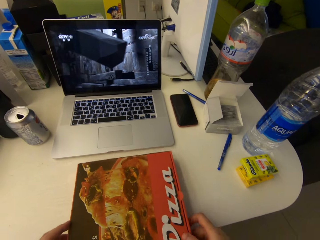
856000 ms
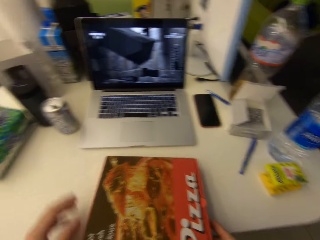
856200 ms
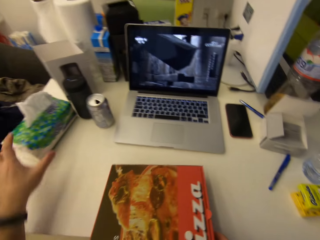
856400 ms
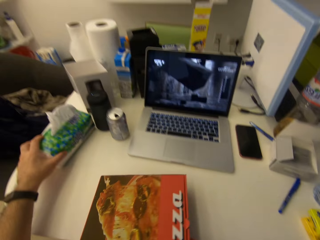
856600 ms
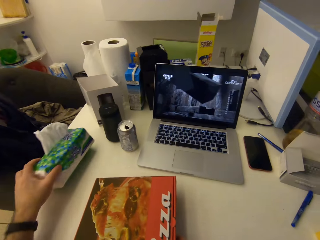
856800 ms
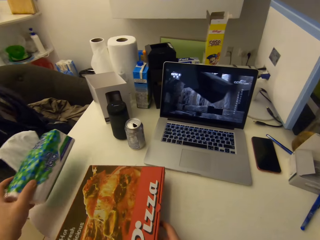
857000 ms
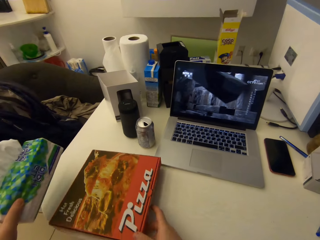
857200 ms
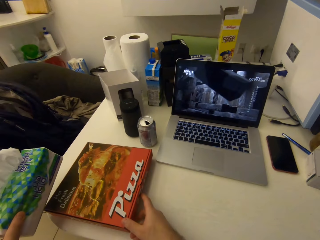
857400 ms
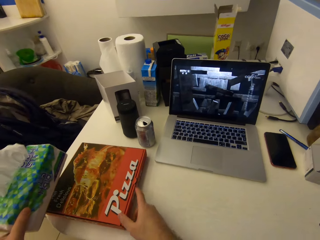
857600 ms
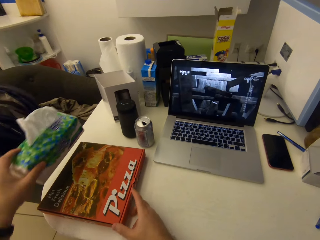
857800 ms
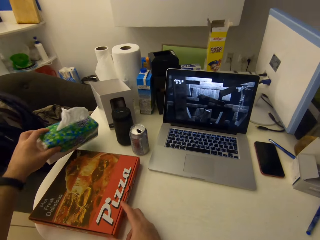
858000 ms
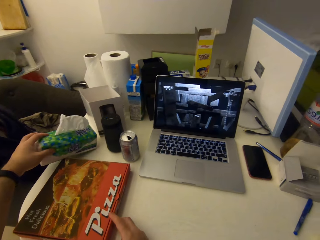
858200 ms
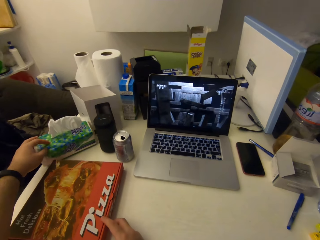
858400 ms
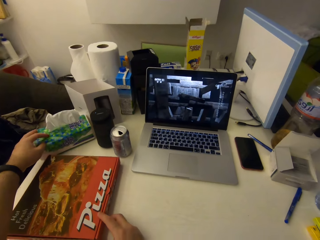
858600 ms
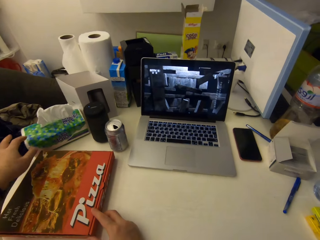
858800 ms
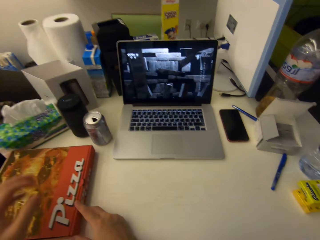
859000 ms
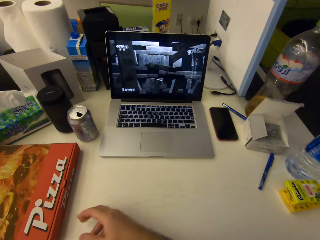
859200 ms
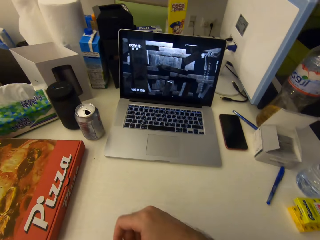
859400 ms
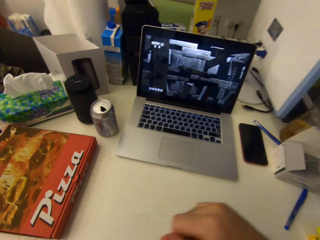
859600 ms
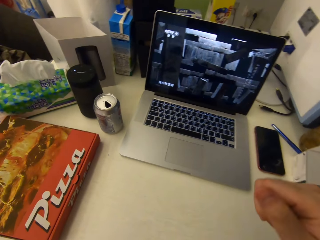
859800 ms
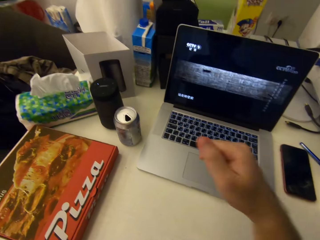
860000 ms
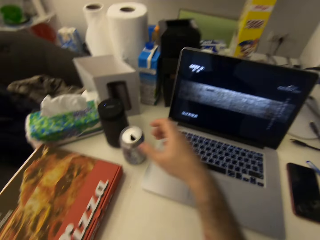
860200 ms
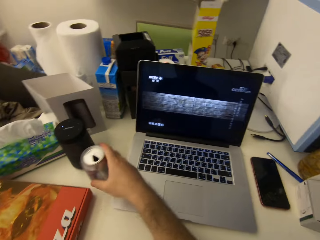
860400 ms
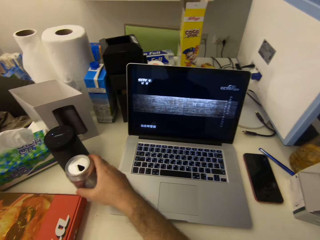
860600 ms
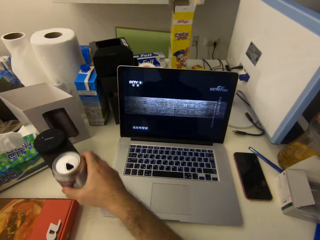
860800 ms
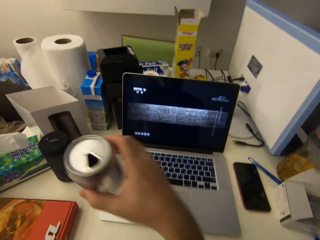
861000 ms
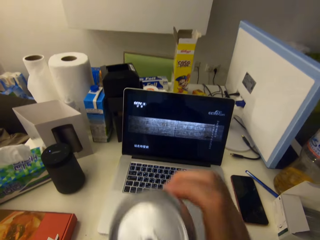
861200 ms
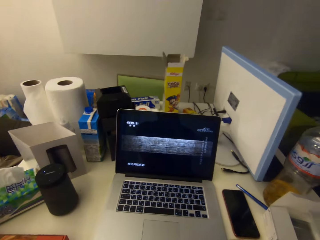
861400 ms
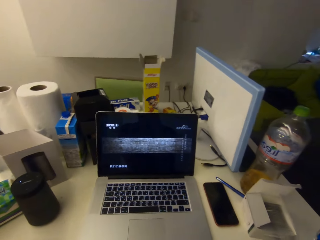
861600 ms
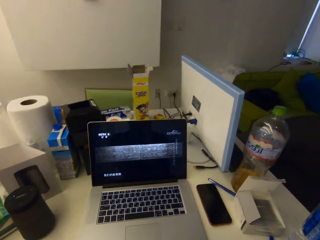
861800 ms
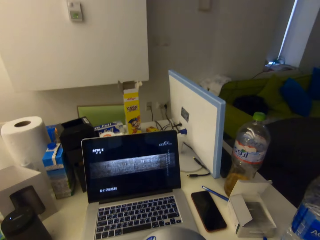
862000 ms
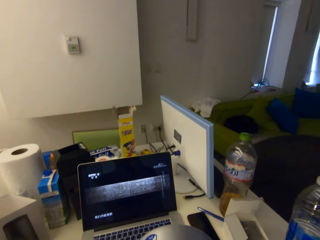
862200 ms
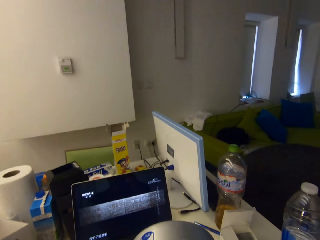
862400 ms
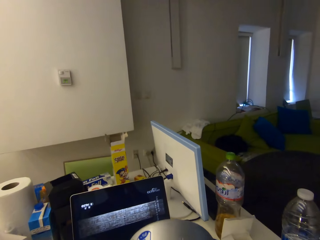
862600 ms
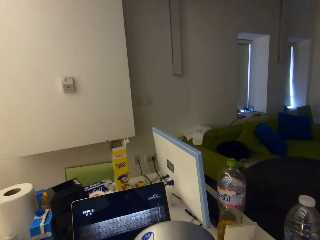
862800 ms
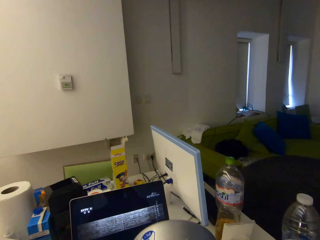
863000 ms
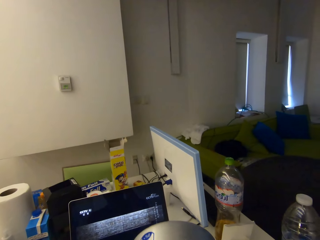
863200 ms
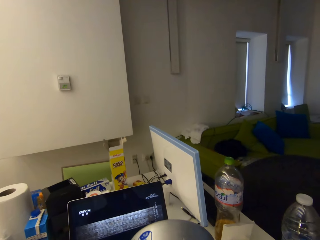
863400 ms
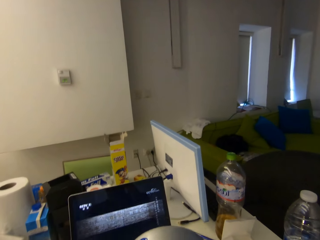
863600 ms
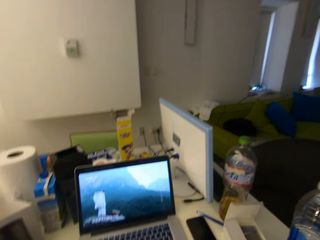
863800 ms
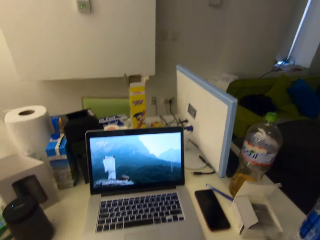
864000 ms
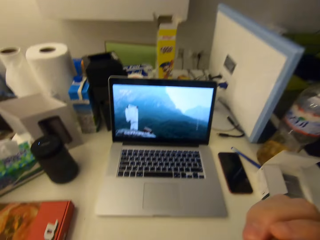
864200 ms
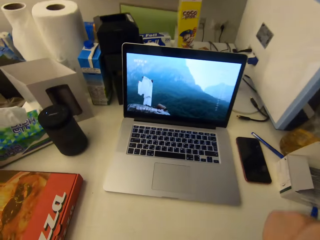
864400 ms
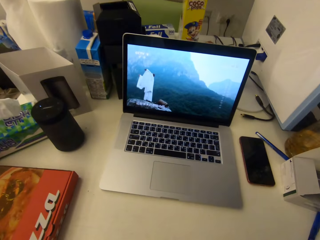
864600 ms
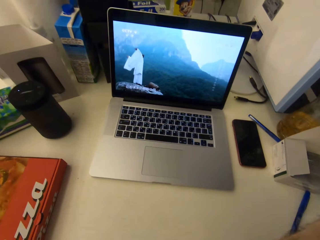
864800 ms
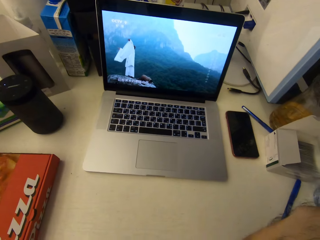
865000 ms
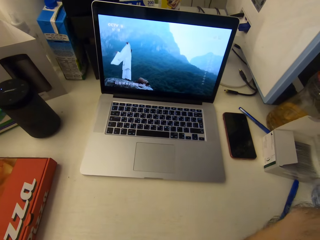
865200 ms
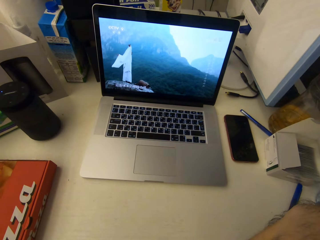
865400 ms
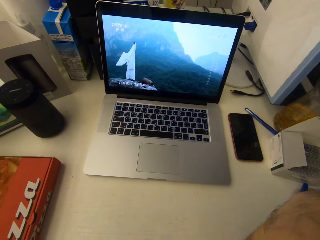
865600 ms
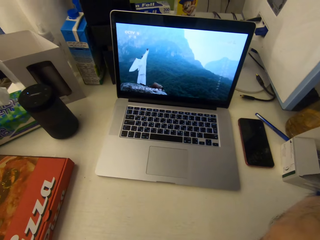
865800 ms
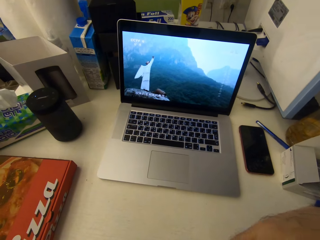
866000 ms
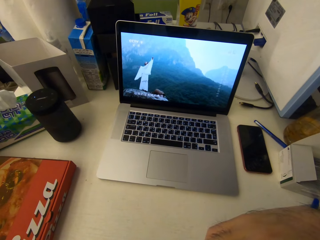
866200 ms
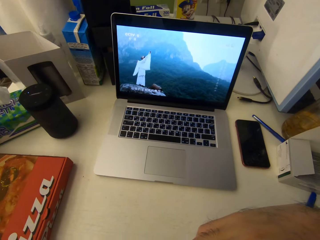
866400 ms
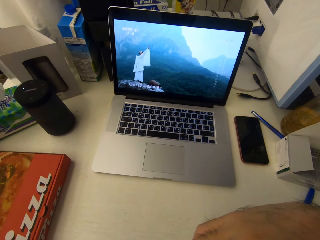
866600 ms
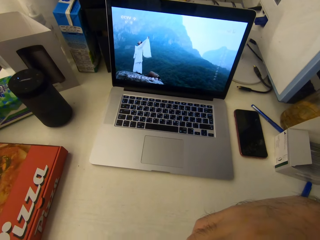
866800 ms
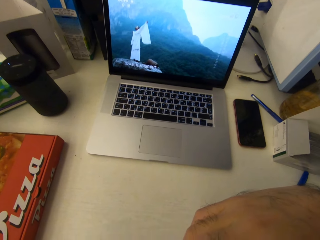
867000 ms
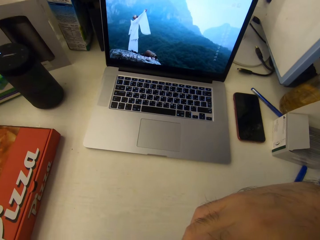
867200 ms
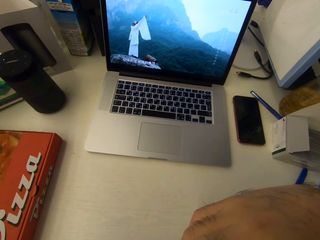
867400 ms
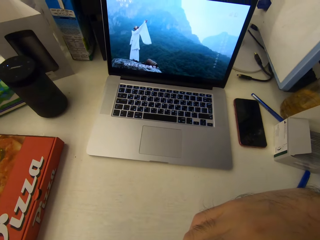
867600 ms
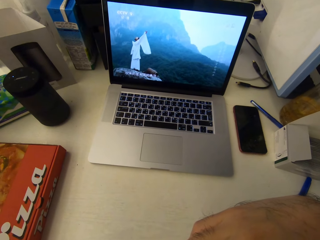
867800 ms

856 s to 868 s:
The camera wearer raises a hand towards a serviette box. They pick the serviette box. They push the pizza box forward on the table. They place the serviette box next to the pizza box. They withdraw the hand from the serviette box. They raise a hand towards the can. They grab the can. They pick the can of drink from the table. They raise it towards the mouth. They take the drink from the can. They stop taking the drink.

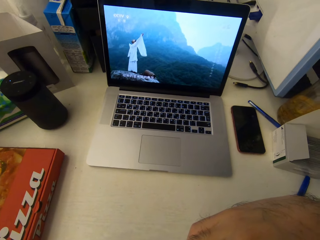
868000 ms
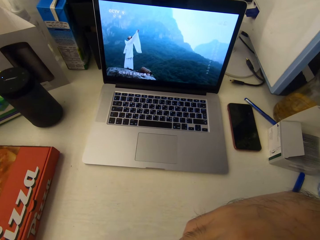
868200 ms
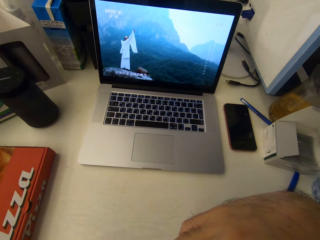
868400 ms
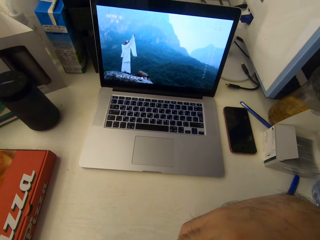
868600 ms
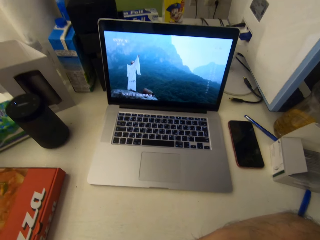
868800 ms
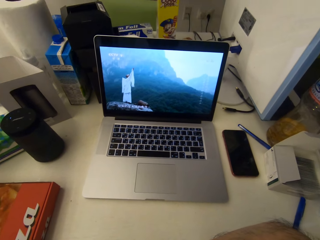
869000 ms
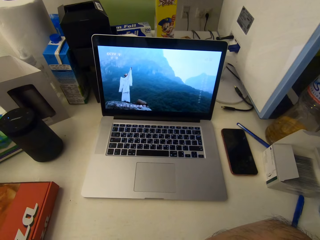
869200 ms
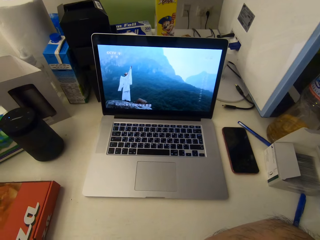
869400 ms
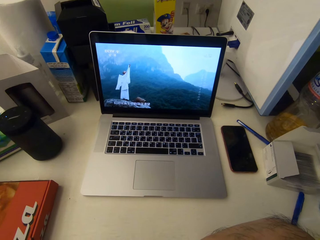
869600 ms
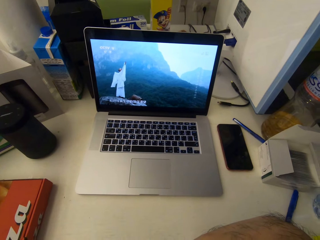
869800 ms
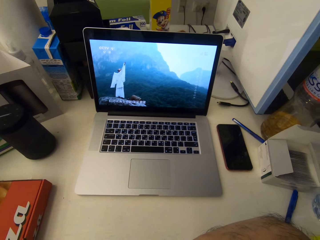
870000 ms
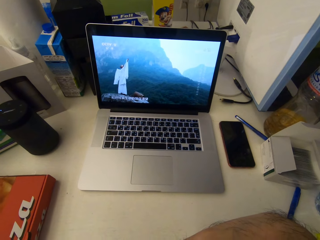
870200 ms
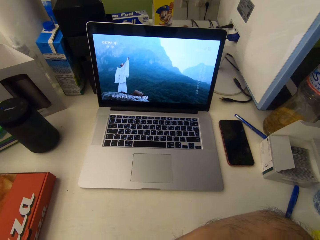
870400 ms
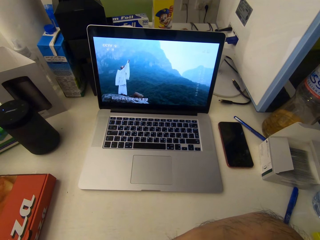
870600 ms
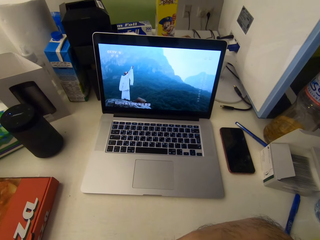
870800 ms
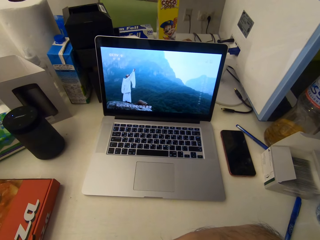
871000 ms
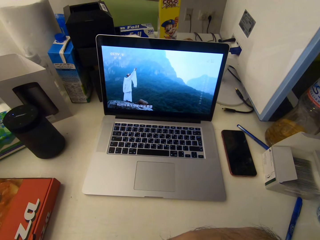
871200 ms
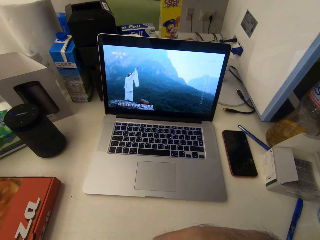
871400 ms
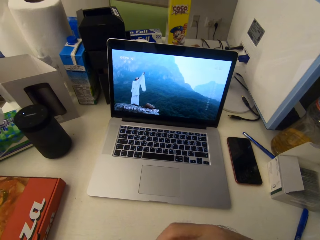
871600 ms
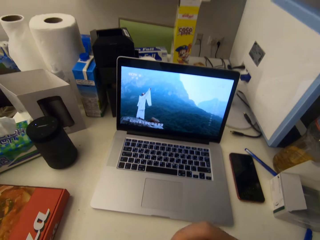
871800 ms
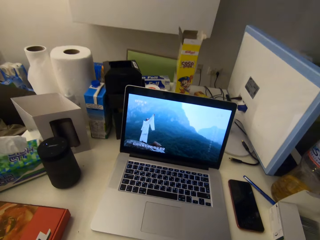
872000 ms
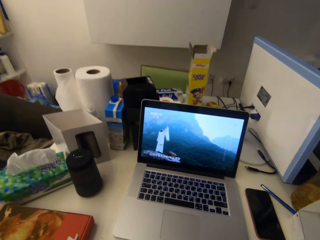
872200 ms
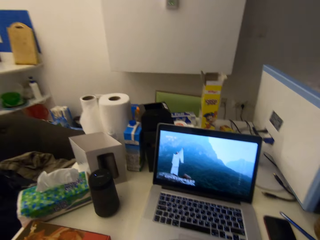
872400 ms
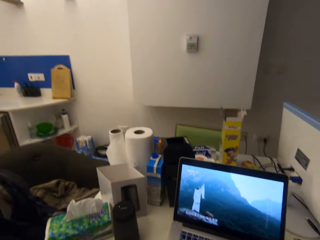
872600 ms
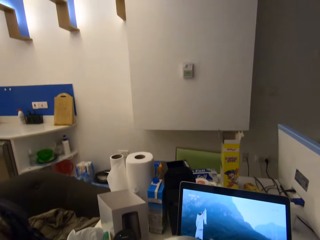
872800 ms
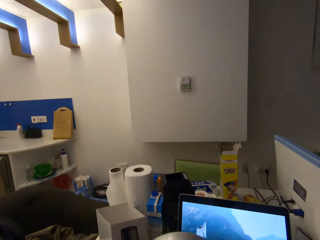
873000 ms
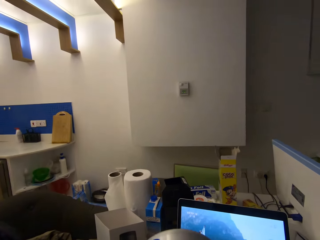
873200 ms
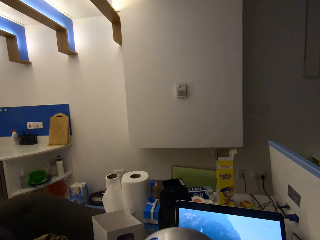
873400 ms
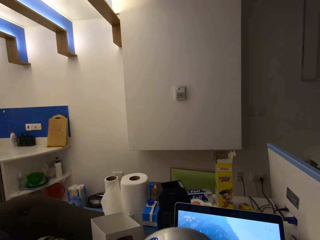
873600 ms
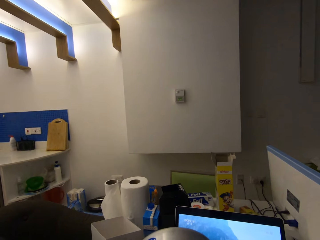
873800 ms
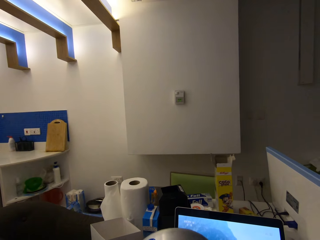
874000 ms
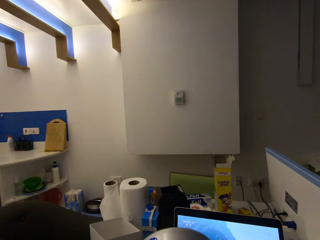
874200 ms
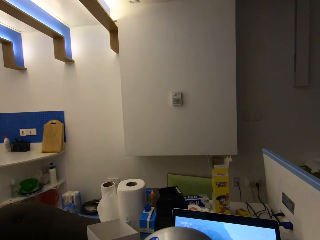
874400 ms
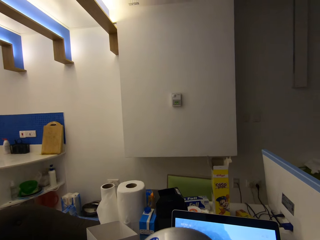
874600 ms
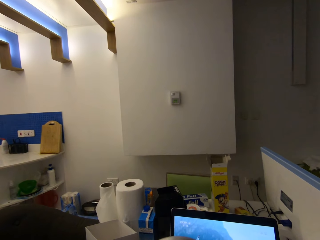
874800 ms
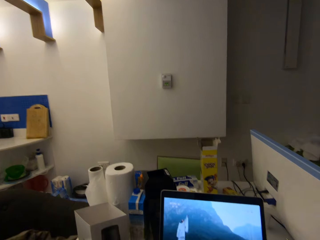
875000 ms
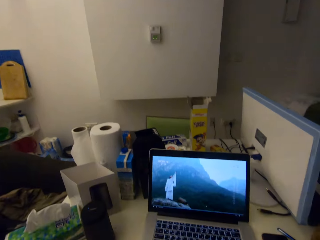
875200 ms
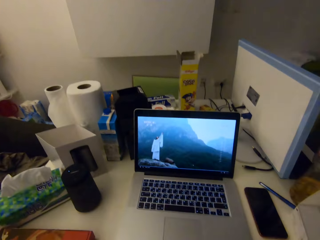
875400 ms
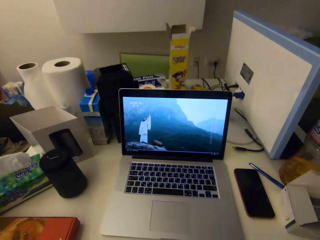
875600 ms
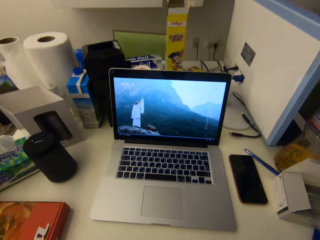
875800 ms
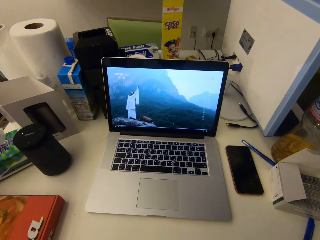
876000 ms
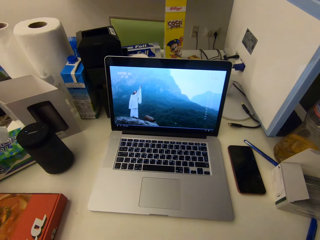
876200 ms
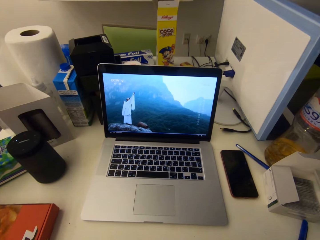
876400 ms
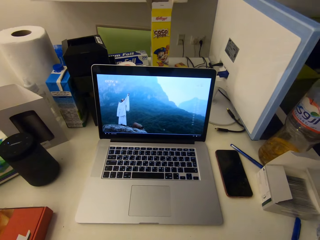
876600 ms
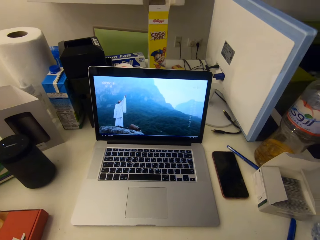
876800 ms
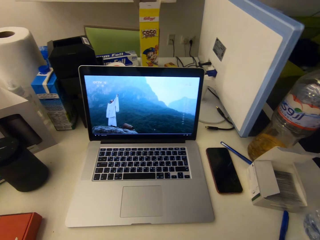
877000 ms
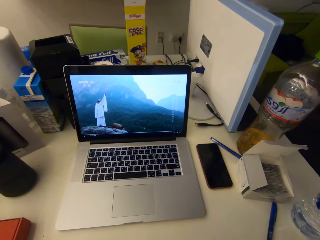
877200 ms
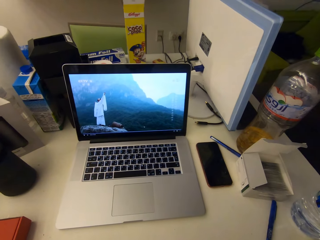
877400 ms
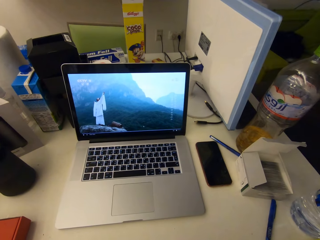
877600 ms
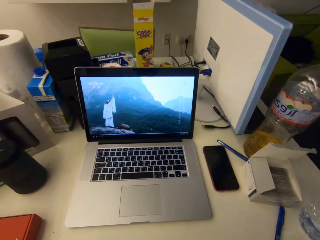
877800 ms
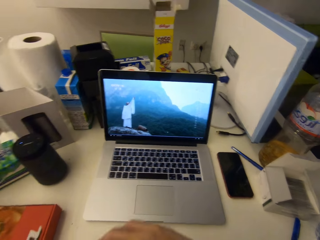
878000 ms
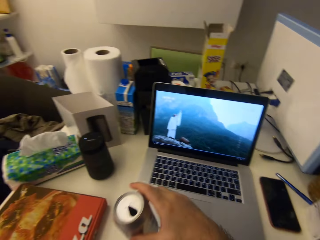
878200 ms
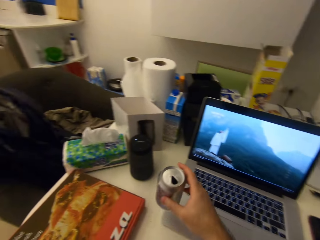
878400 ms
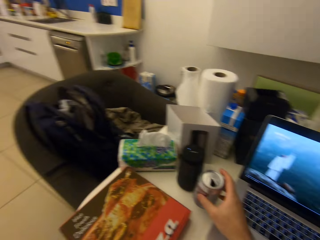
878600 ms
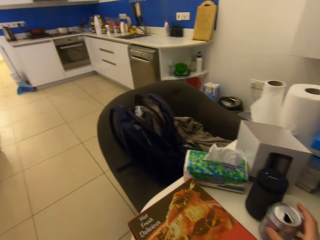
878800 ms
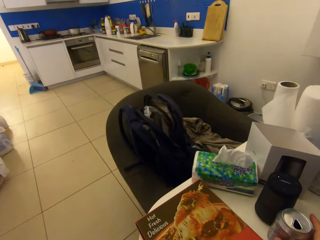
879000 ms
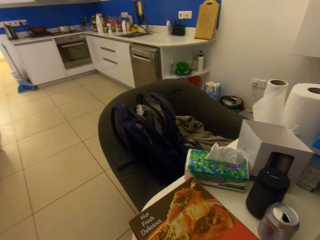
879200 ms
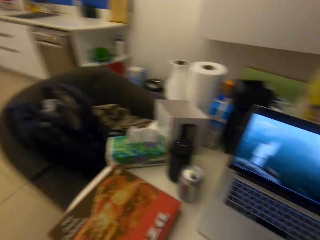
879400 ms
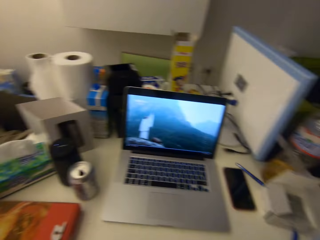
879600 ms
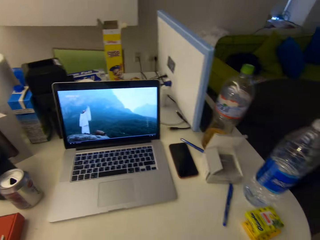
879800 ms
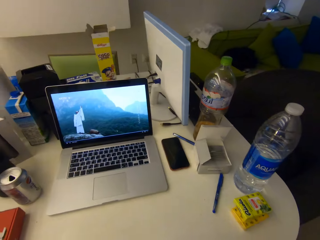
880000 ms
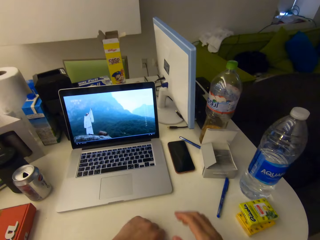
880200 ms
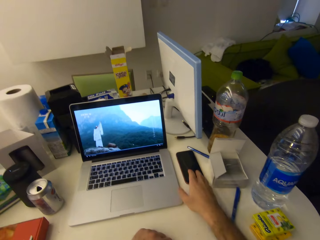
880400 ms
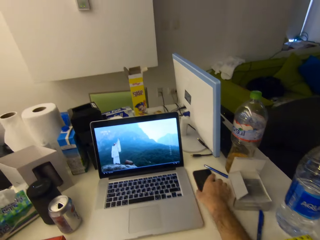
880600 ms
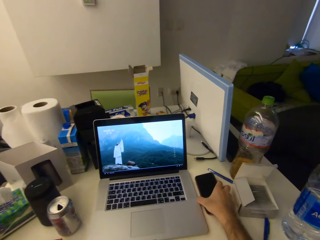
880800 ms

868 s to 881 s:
The camera wearer rests his right hand on the table. He takes the drink from the can. He stops taking the drink. He drops the can of drink on the table. He raises a hand towards a mobile phone.
